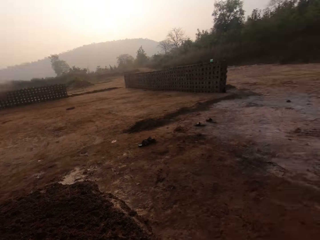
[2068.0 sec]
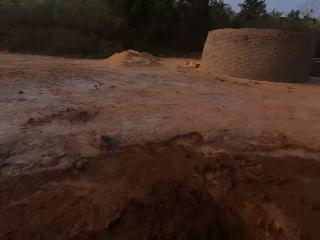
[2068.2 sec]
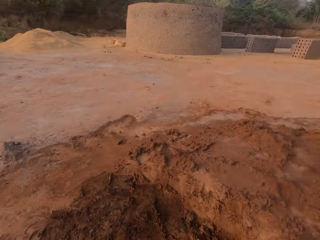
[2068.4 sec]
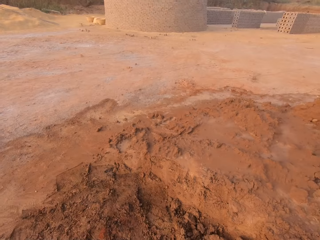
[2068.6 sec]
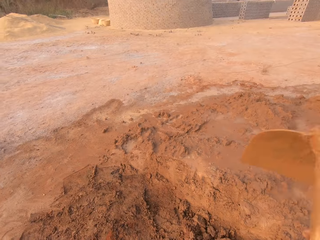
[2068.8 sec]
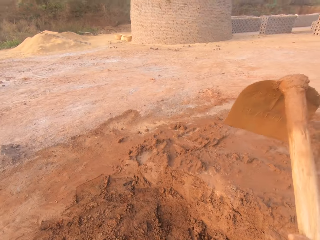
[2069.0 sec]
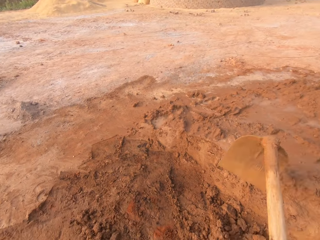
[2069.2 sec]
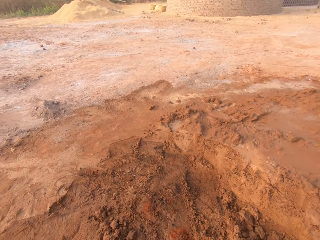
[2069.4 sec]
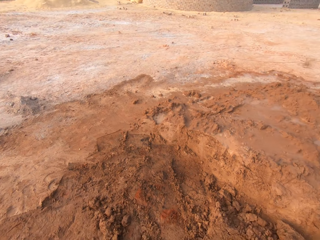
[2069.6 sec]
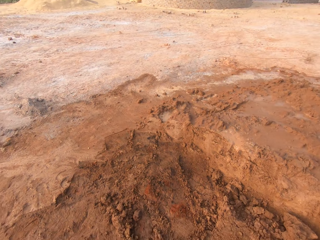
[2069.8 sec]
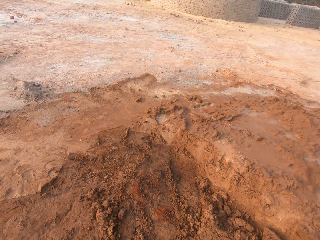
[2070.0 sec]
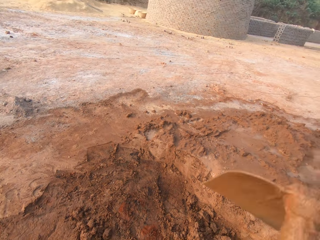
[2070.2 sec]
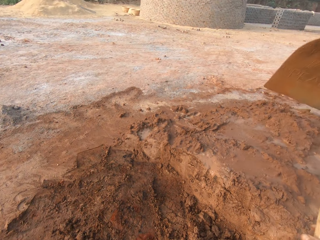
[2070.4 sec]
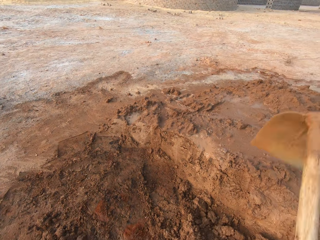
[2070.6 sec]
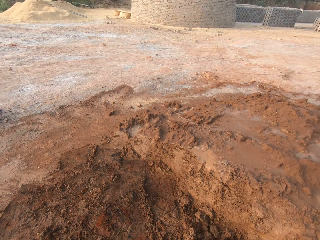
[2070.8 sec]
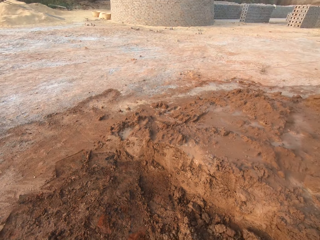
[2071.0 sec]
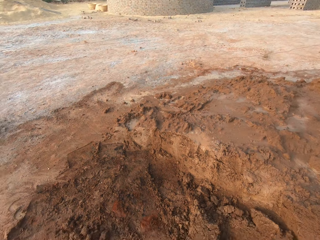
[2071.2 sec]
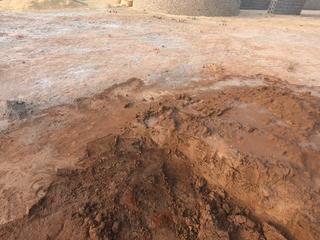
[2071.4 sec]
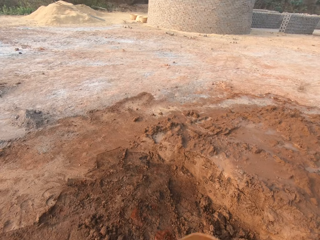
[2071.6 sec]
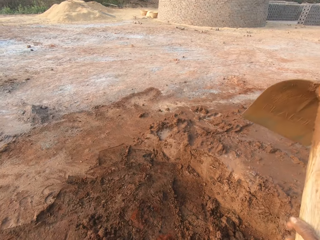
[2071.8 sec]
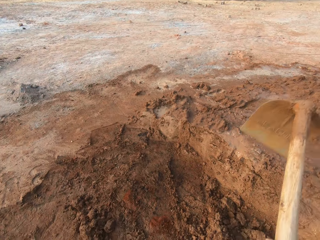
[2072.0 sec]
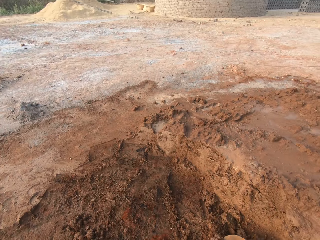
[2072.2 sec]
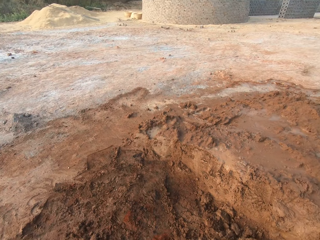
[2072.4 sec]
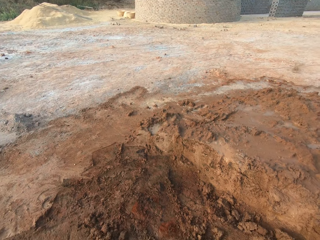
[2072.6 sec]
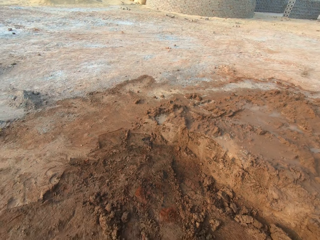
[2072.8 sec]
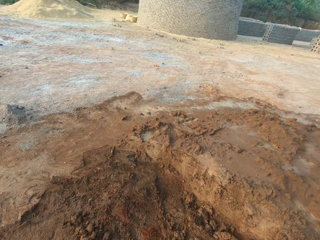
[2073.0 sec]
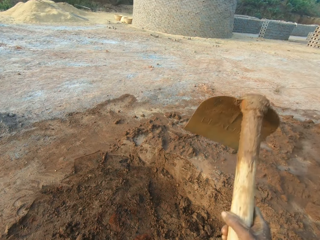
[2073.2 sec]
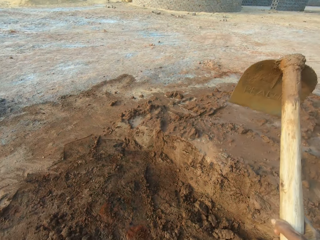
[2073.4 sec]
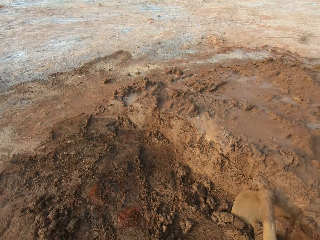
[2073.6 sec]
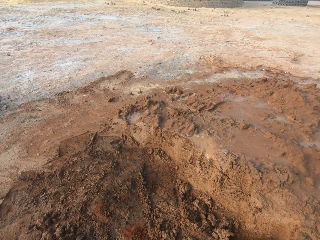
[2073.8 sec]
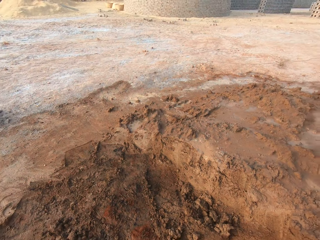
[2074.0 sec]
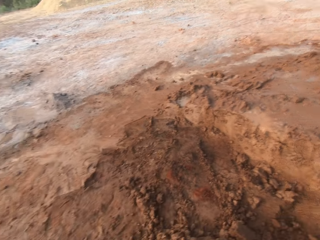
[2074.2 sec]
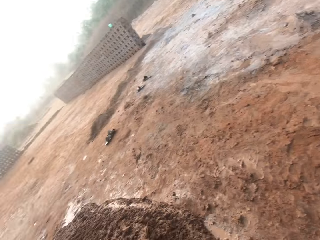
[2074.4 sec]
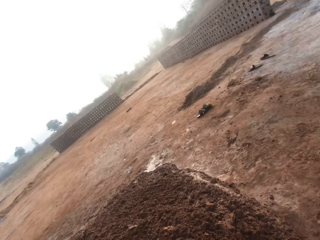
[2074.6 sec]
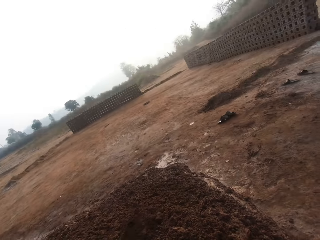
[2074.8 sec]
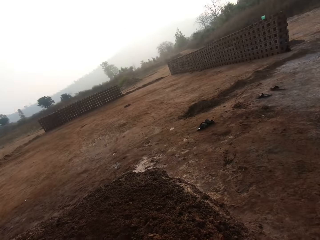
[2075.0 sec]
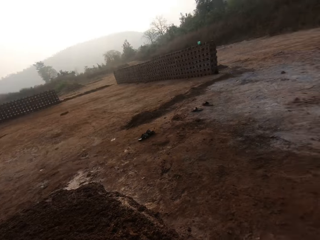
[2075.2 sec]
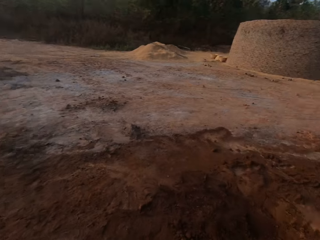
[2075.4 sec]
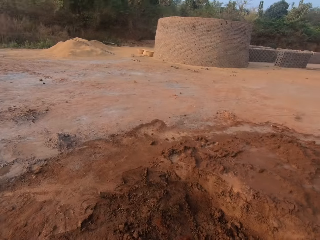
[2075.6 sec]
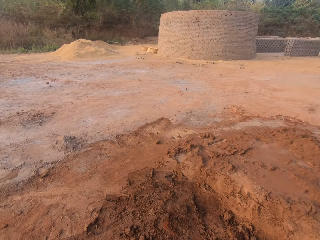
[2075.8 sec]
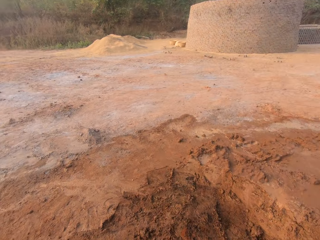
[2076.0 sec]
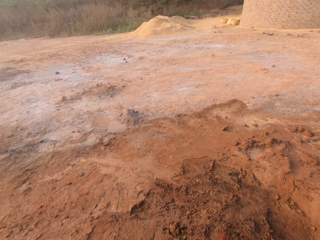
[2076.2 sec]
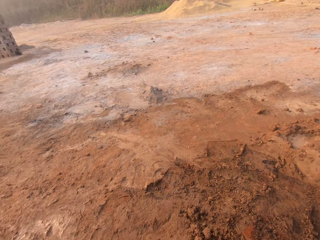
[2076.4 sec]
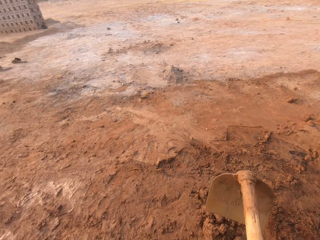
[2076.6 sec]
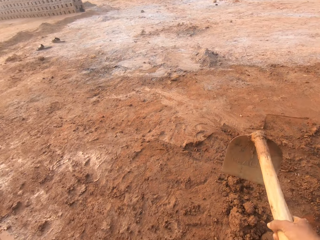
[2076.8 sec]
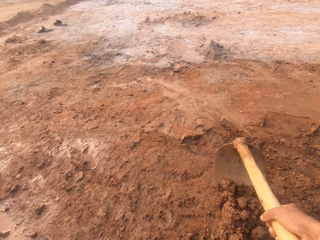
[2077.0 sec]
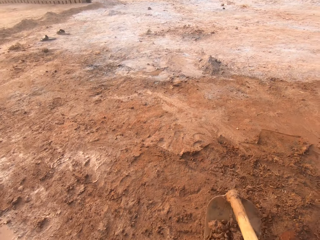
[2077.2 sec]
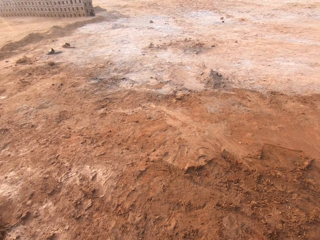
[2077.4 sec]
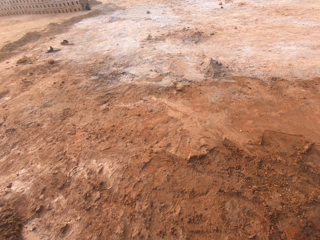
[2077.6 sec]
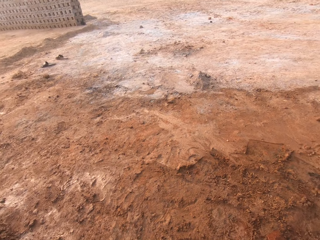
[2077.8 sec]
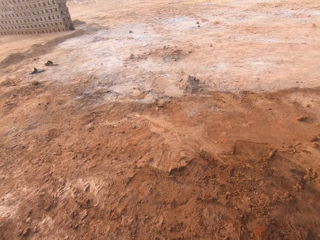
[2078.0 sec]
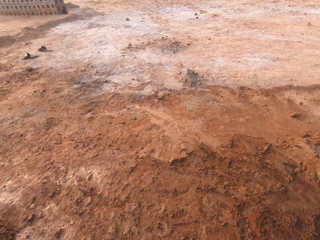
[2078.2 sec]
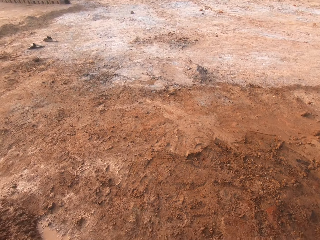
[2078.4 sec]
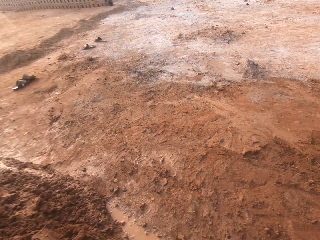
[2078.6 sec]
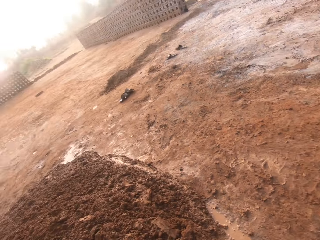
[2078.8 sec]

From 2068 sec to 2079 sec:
The camera wearer puts soil on a heap. They dig soil on the ground. They put soil on the heap. They dig soil on the ground.

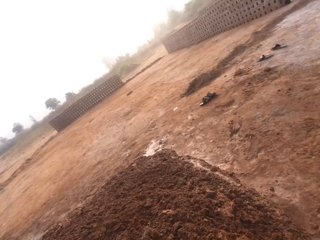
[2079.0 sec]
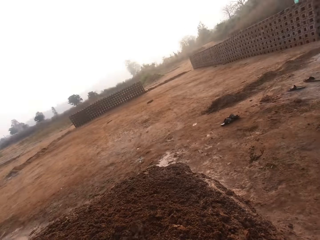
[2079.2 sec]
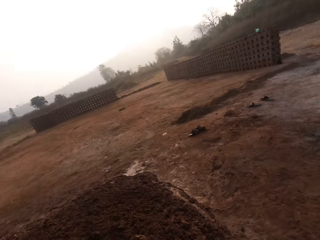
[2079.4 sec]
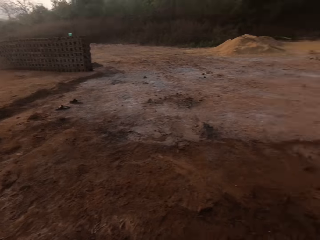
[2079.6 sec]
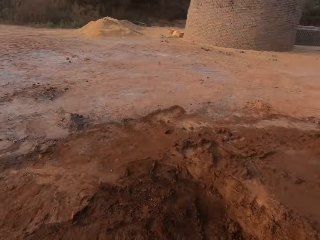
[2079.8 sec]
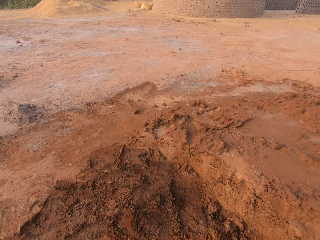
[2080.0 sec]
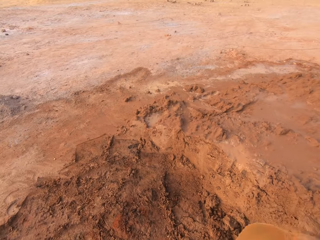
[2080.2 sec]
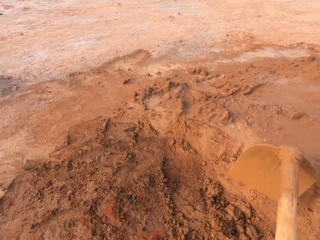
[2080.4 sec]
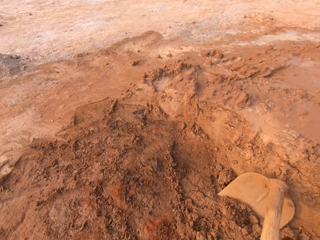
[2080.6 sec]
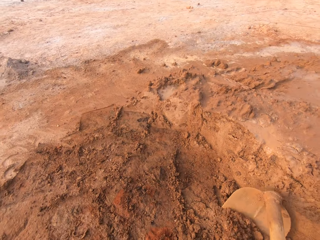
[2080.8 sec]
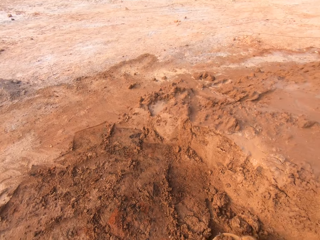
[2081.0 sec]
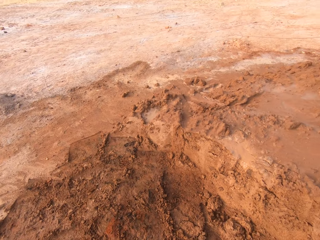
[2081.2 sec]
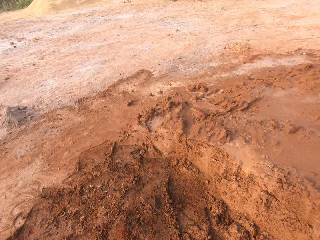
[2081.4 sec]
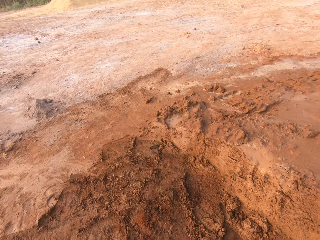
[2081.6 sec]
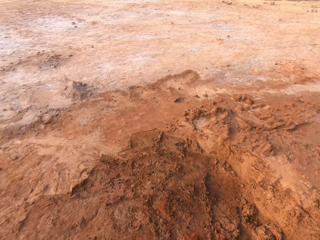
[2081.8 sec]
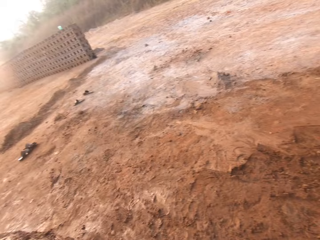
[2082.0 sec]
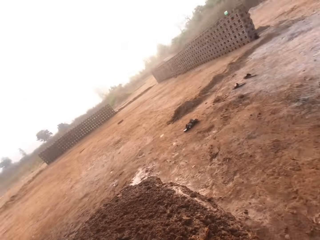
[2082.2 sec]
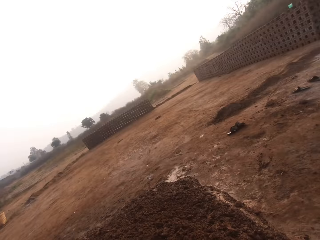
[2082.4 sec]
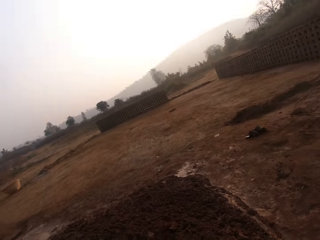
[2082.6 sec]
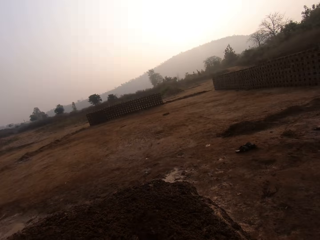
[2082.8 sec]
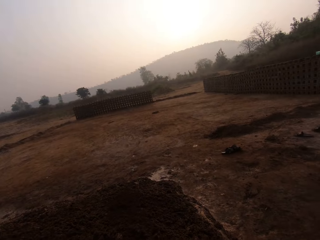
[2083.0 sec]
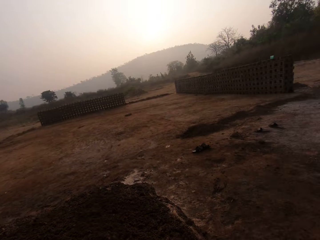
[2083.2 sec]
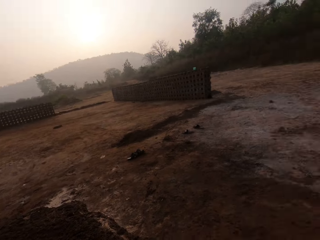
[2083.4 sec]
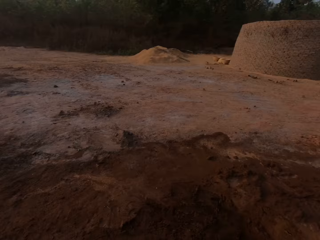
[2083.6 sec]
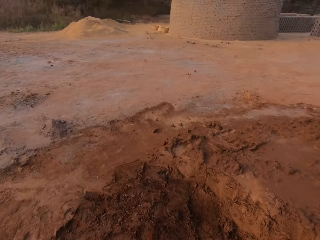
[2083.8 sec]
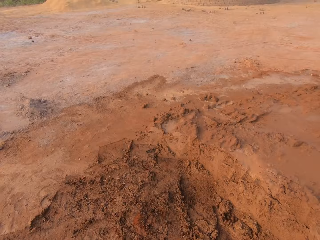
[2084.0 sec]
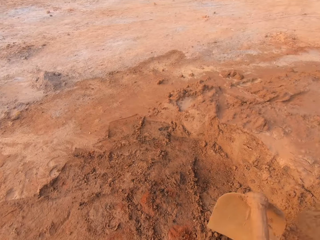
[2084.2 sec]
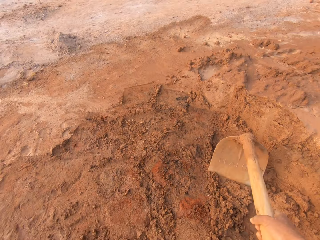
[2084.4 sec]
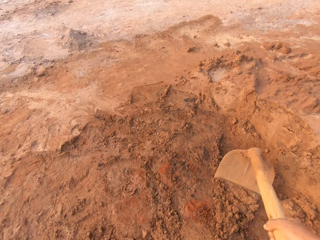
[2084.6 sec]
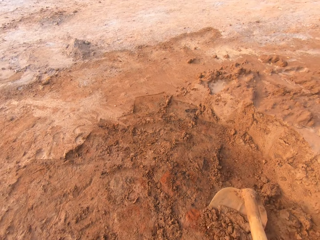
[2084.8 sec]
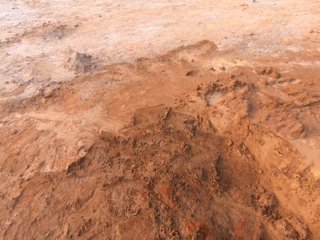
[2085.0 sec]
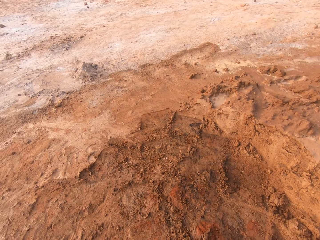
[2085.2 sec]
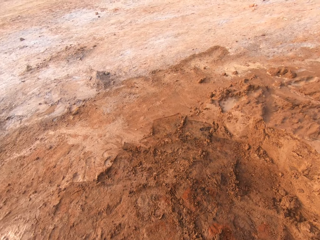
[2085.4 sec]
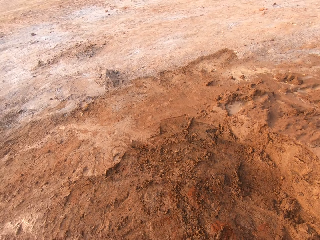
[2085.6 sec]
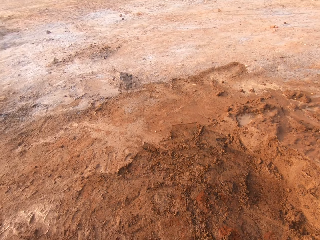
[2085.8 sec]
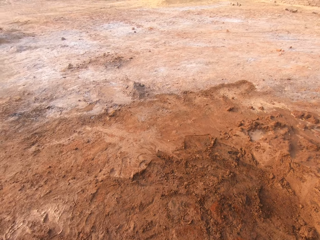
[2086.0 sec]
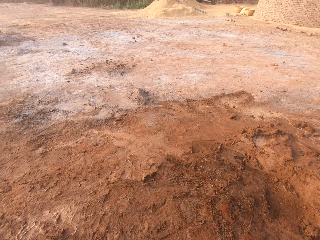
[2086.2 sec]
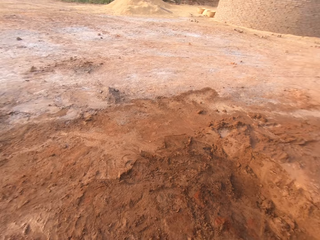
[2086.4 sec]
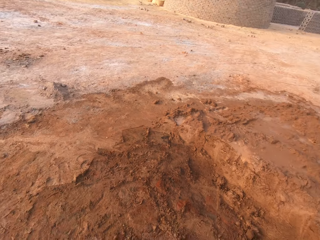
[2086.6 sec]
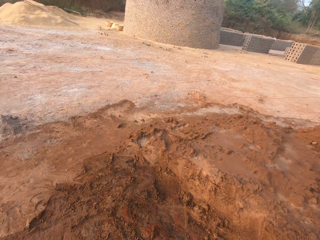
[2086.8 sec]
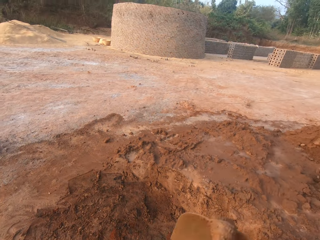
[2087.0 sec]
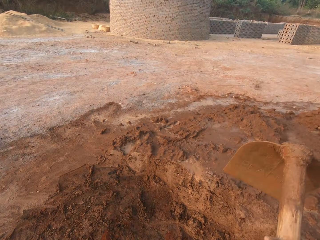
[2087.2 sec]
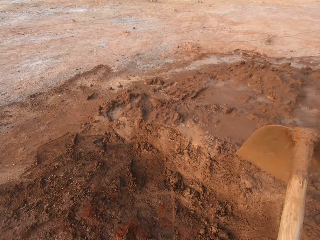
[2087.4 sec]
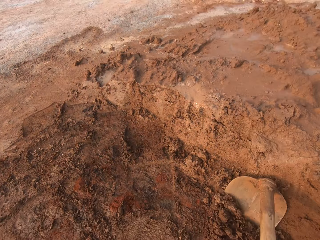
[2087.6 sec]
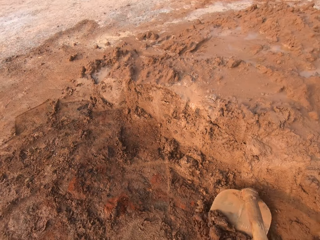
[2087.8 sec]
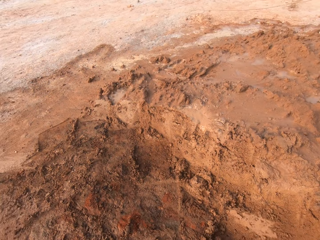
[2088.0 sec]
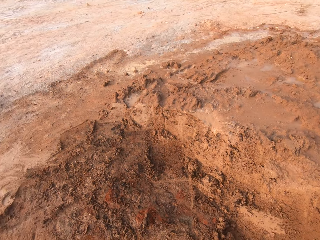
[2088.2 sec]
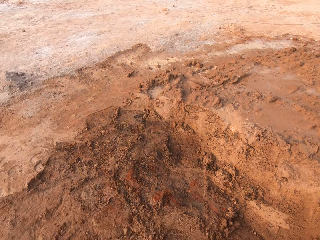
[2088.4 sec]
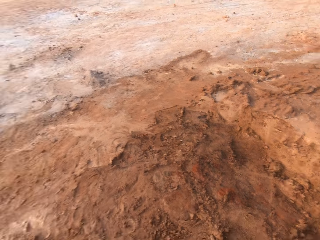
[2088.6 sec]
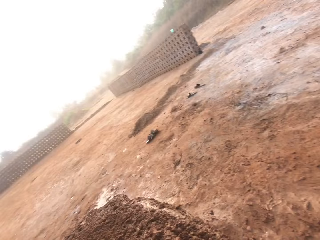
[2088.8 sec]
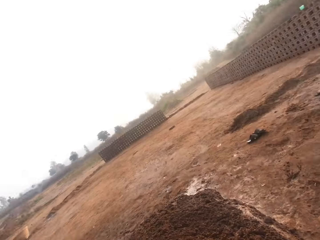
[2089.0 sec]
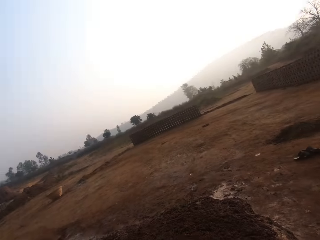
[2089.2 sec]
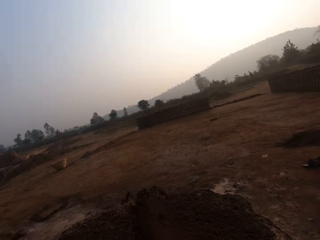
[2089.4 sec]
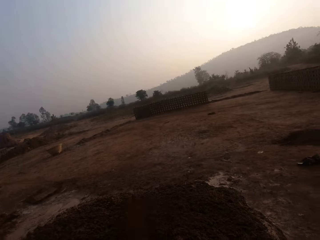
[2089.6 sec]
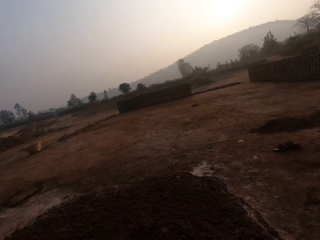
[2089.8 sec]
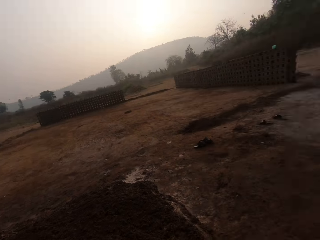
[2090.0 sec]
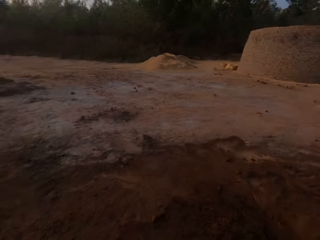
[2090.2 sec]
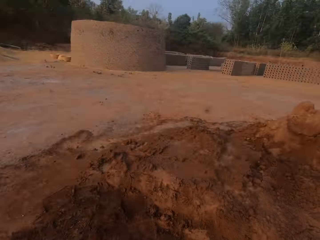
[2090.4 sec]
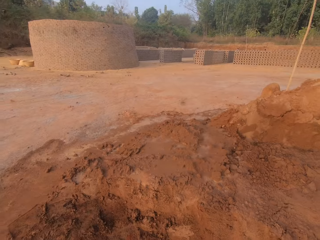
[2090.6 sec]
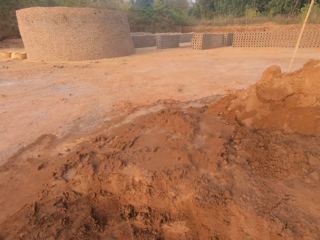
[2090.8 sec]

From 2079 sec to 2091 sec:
The camera wearer puts soil on a heap. They dig the soil on the ground. They put the soil on the heap. They dig the soil on the ground. They put the soil on the heap.
